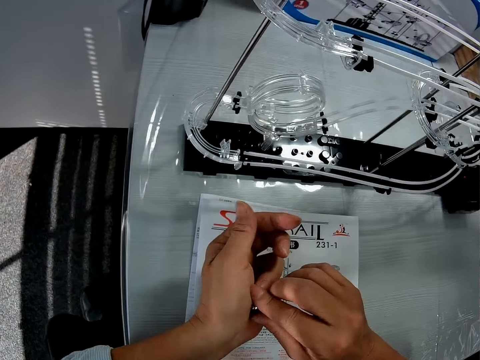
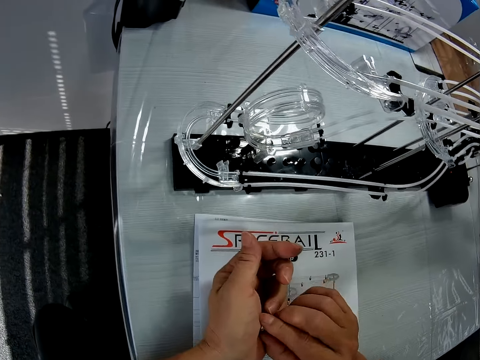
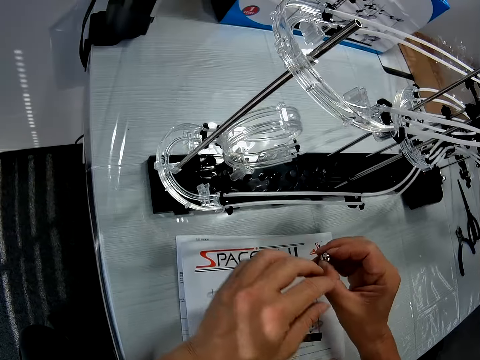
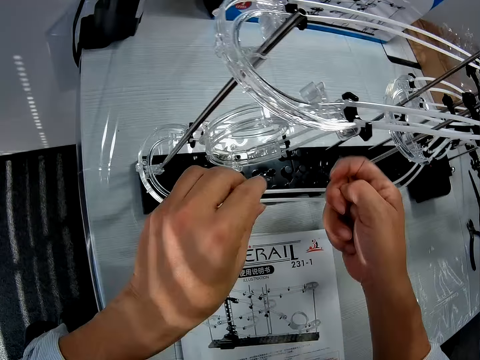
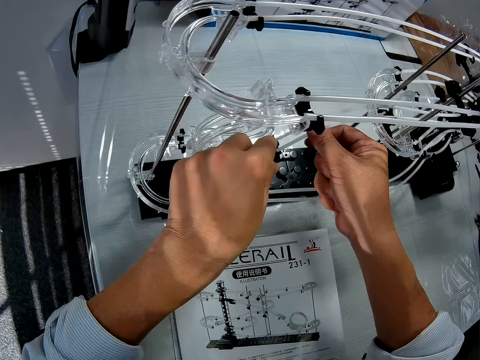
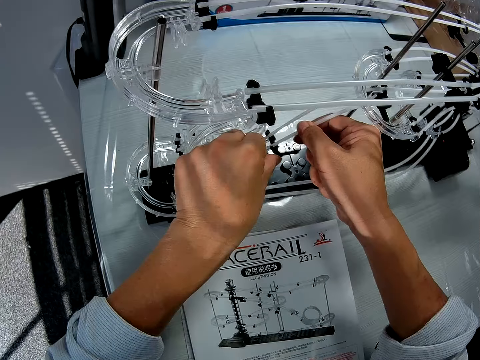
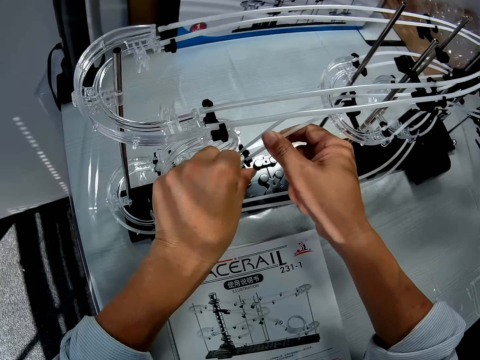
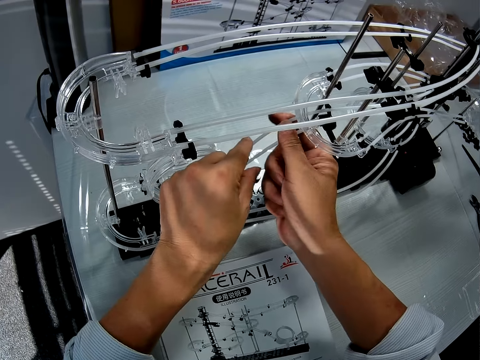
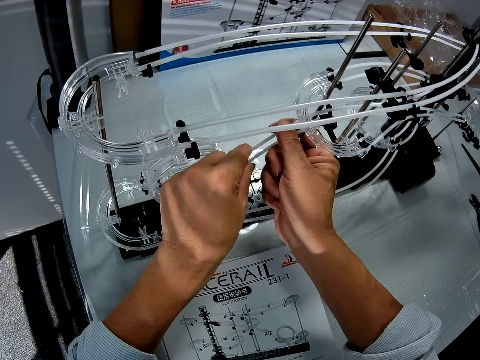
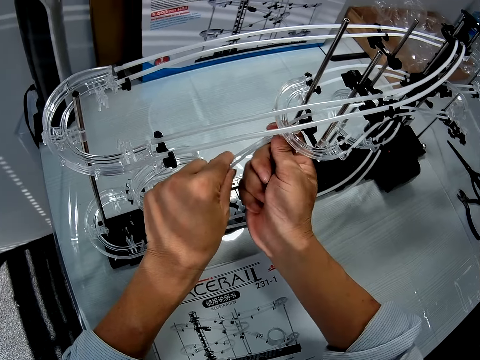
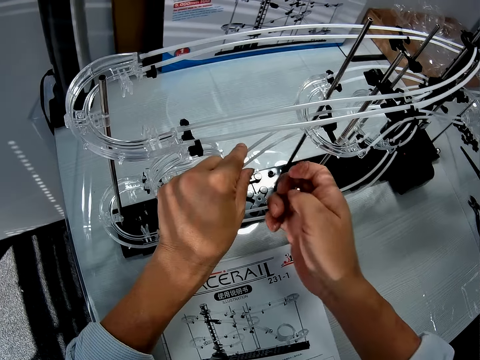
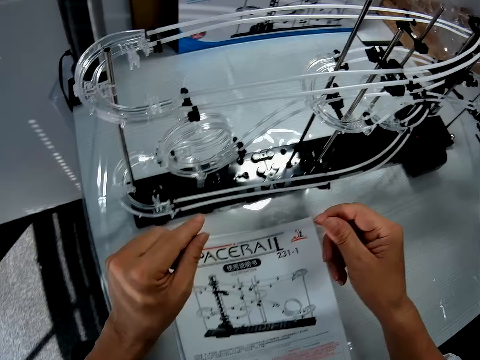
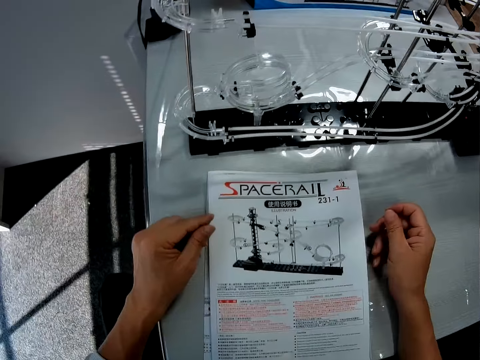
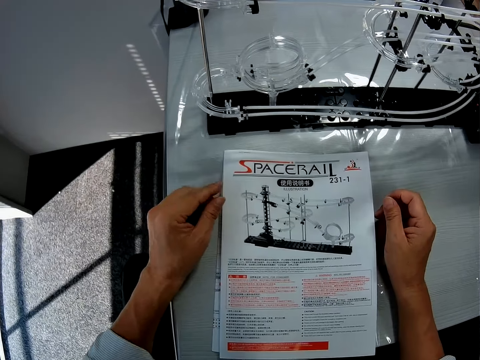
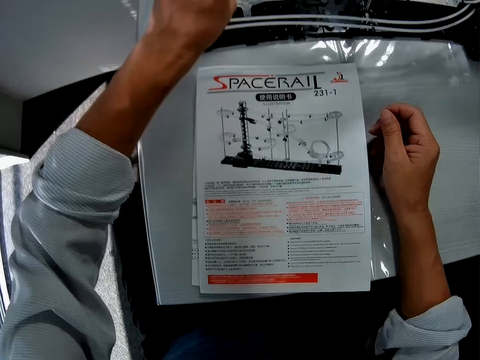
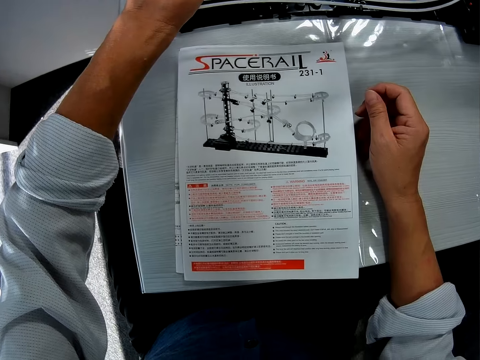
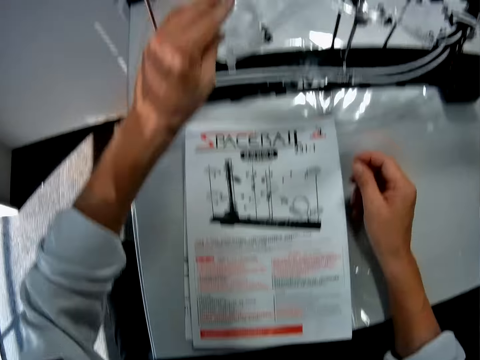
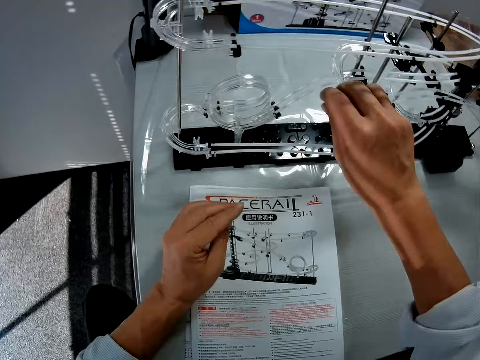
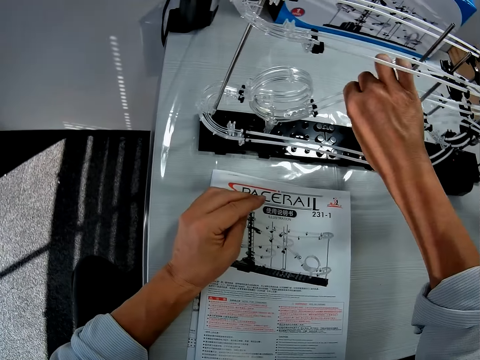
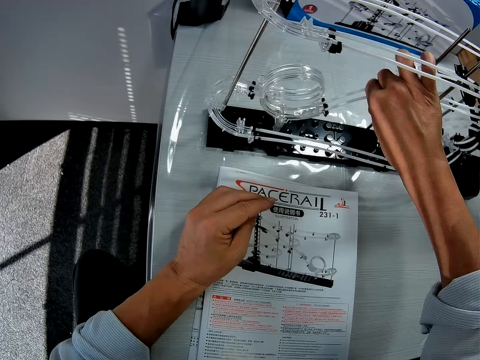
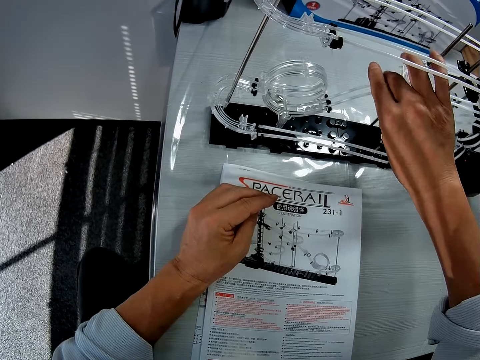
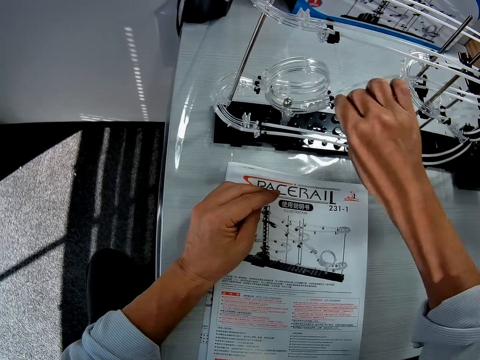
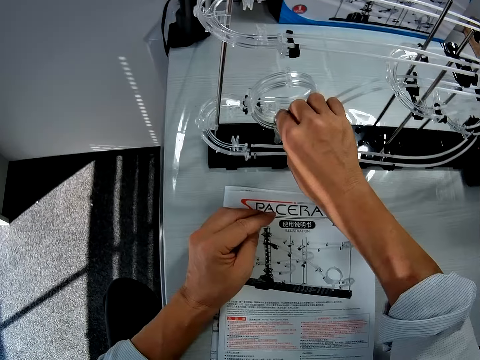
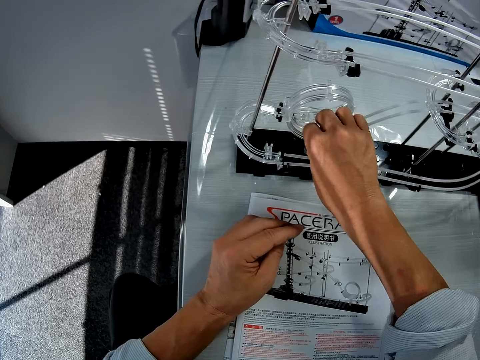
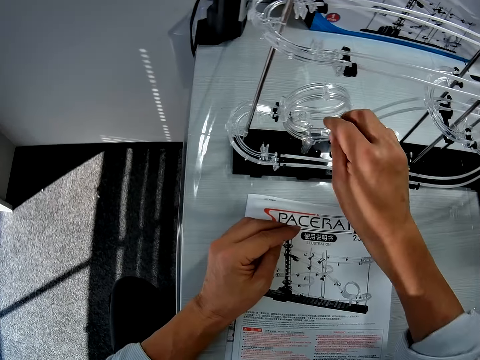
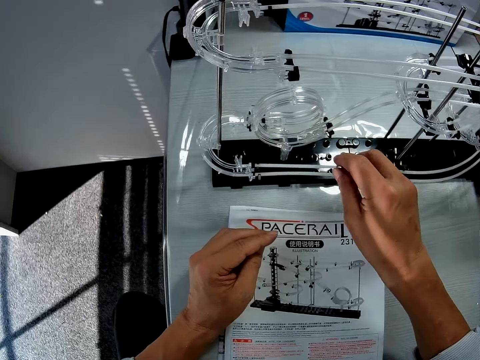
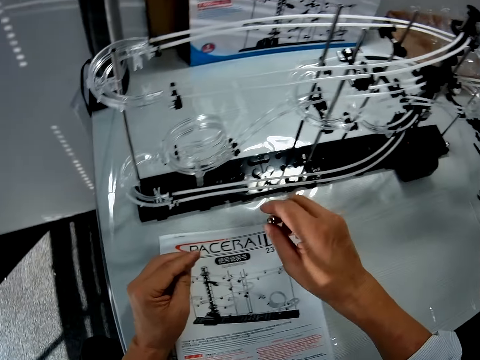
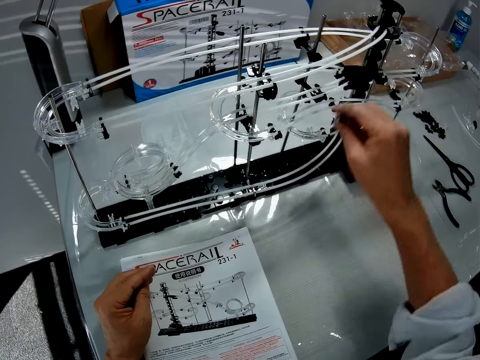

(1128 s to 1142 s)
The camera wearer handles the steel ball with the right hand. They adjust the space rail. They drop the steel ball on the space rail and pick up the steel ball.

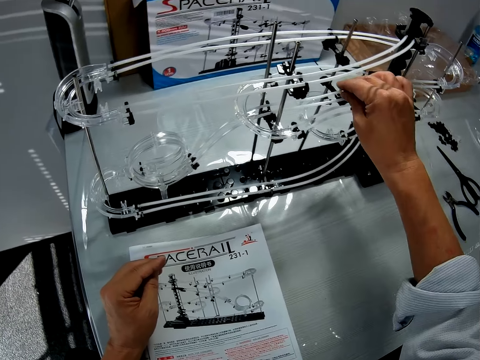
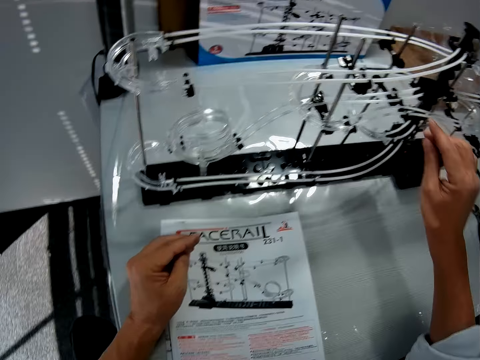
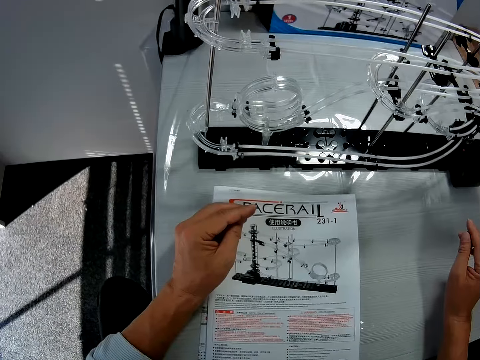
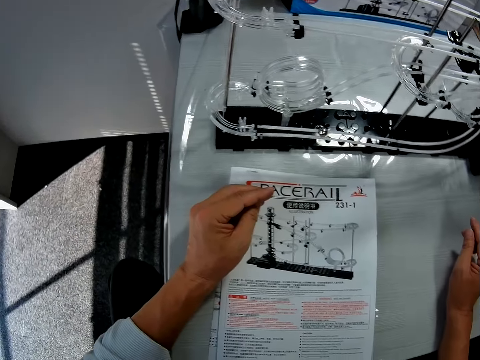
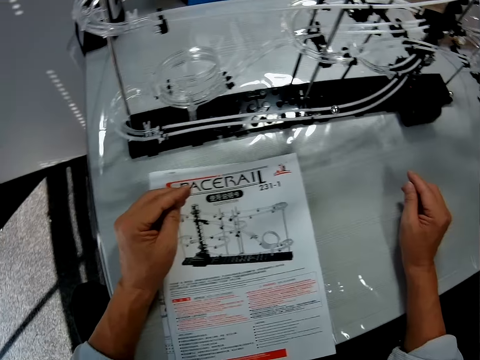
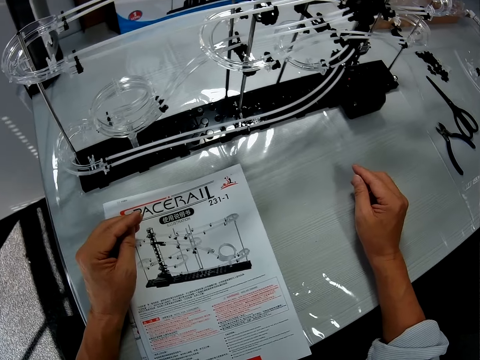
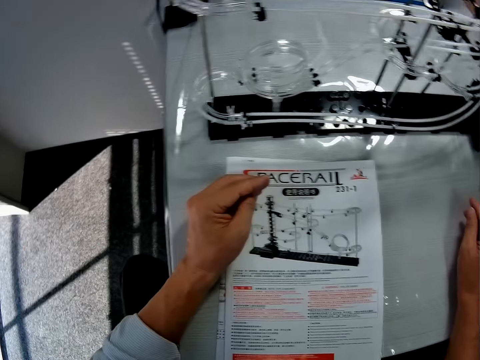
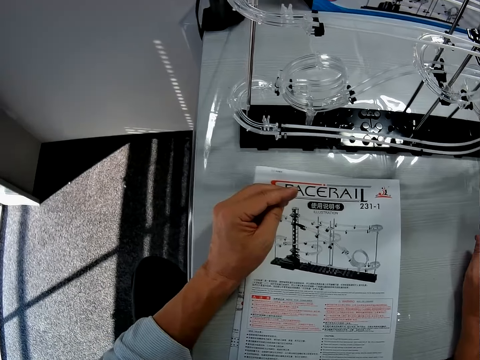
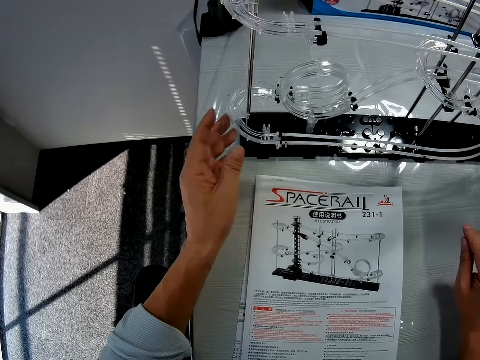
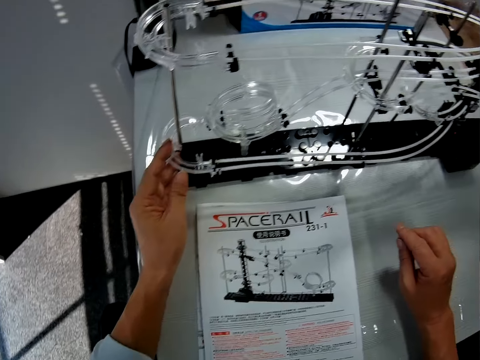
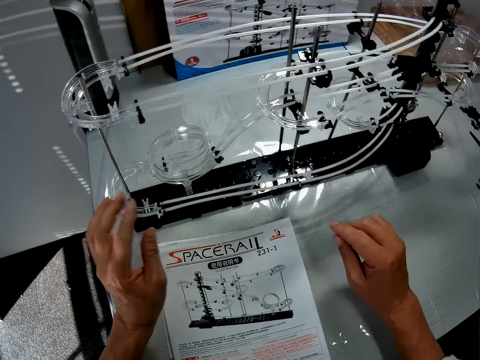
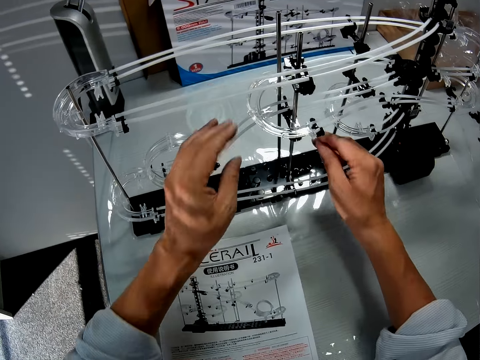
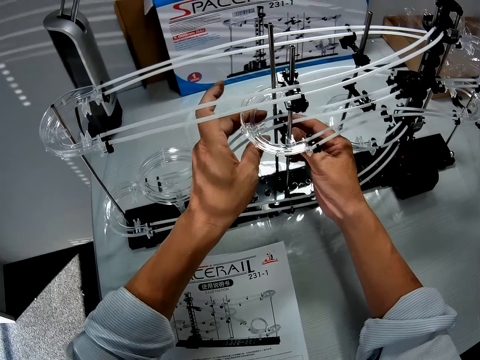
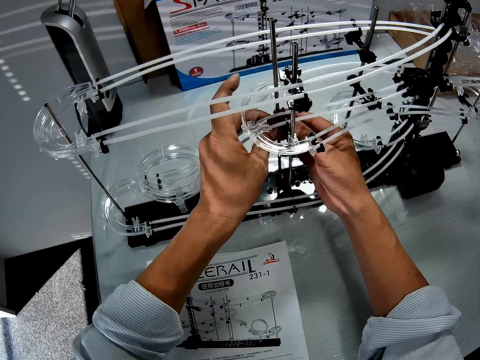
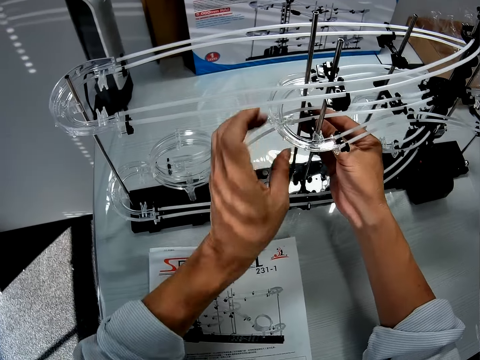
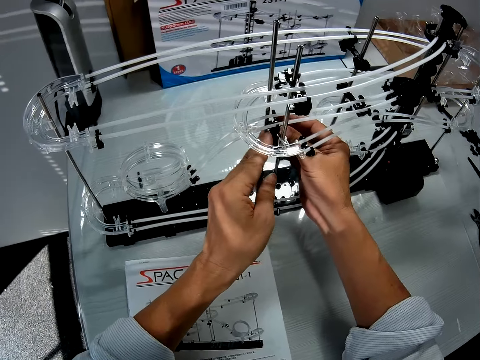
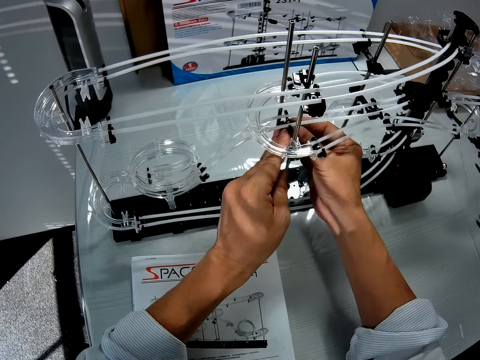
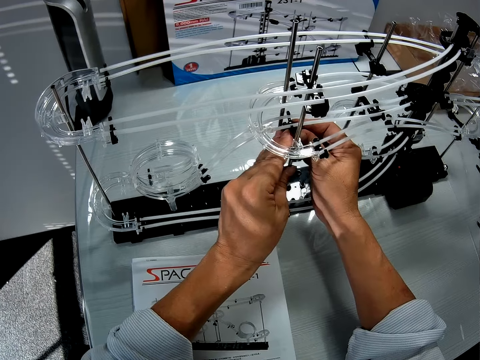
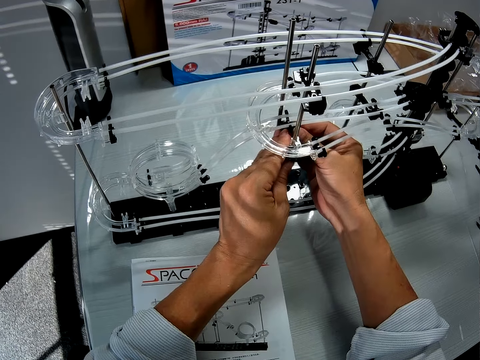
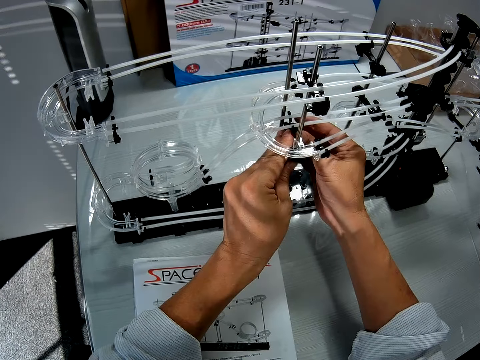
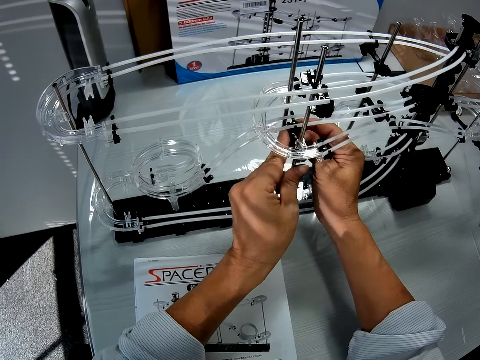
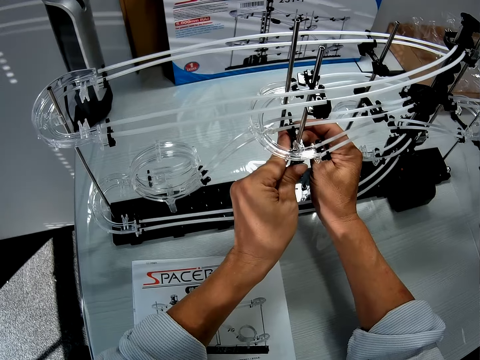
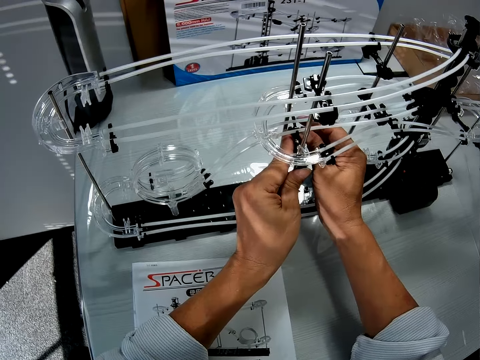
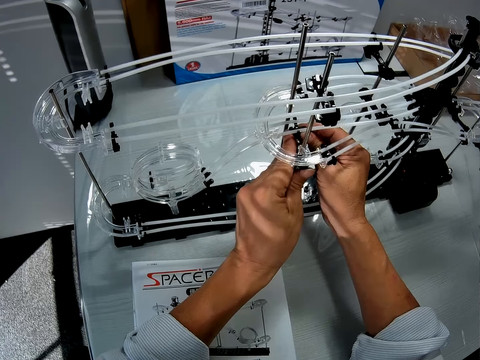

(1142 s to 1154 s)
The camera wearer drops the steel ball on the space rail. They hold the space rail with the left hand and adjust the space rail.
